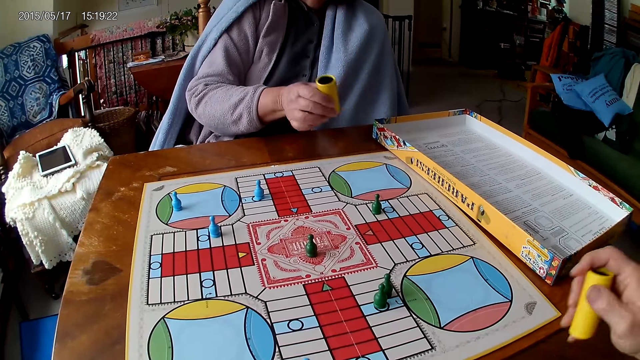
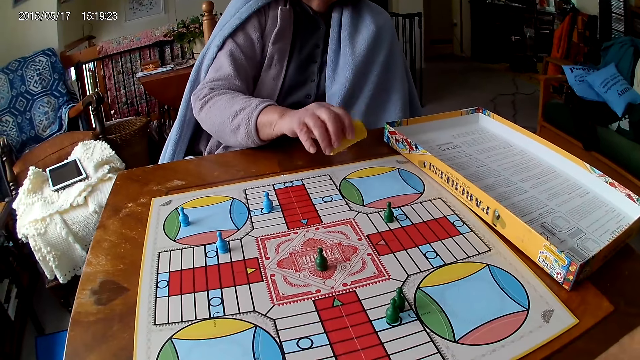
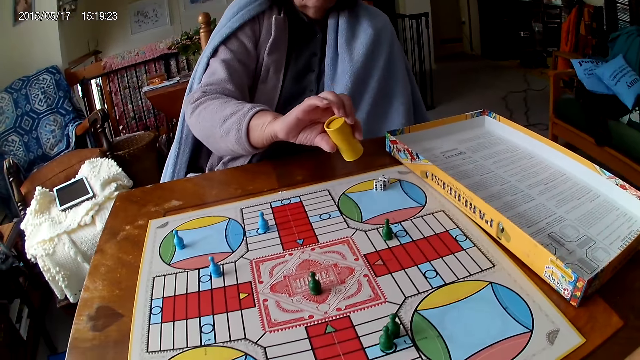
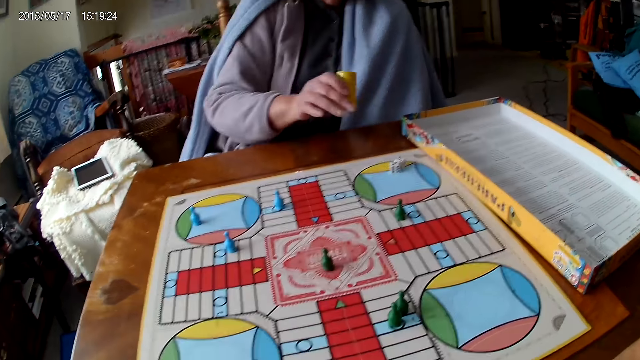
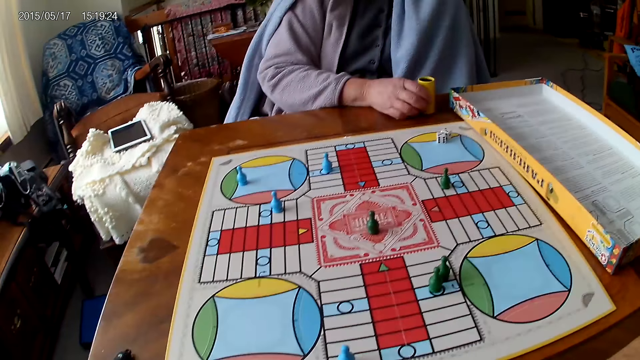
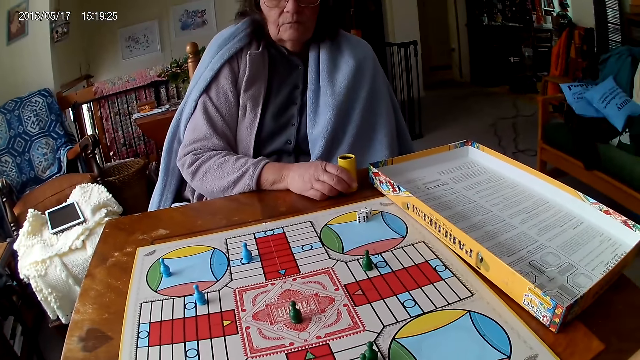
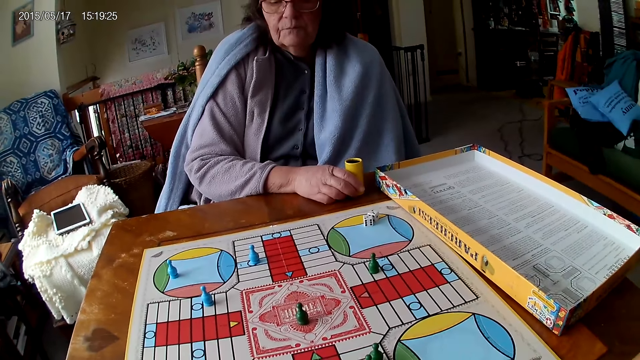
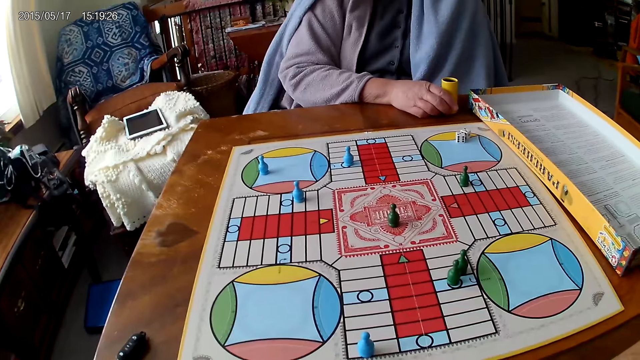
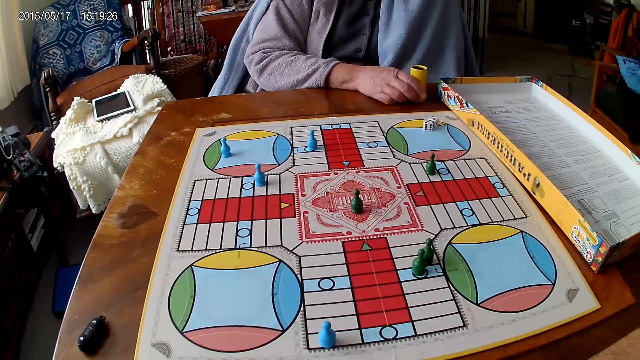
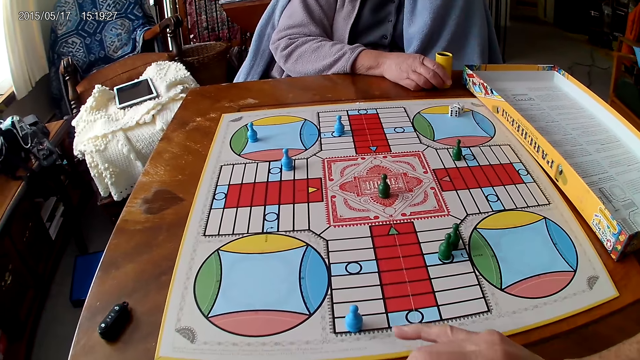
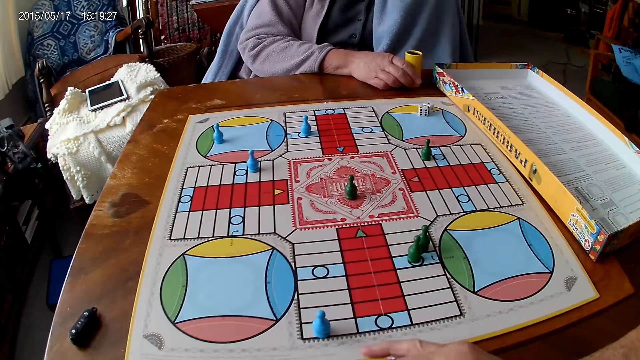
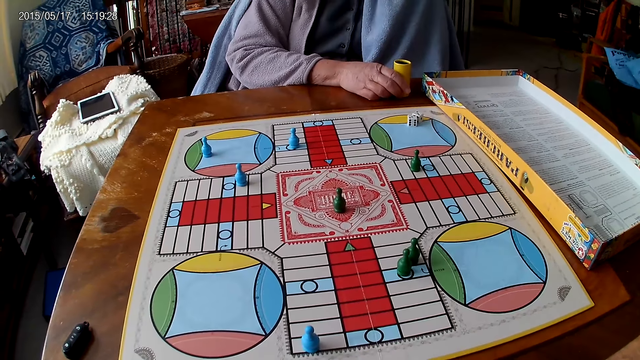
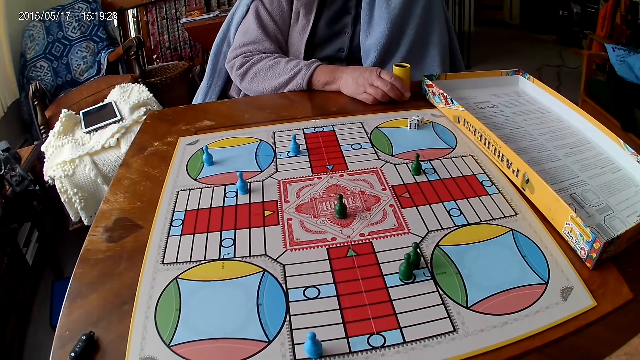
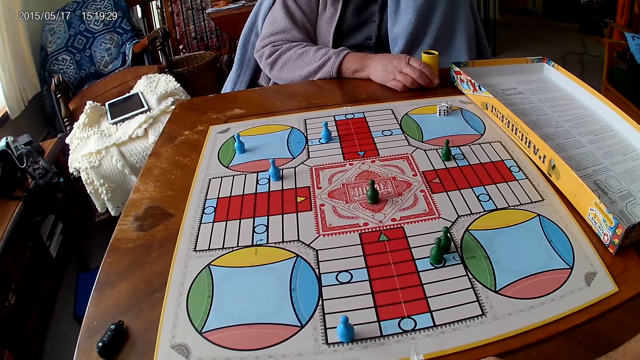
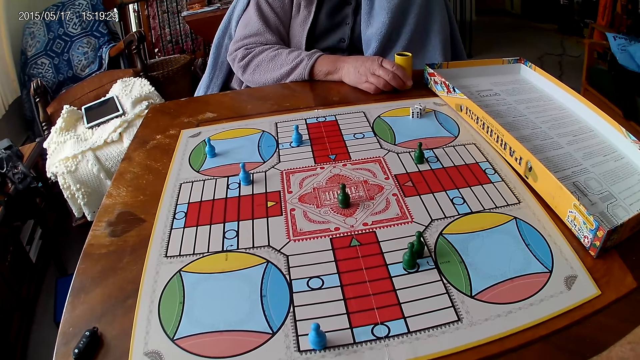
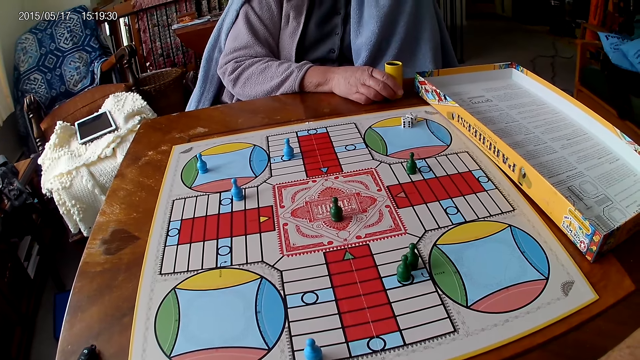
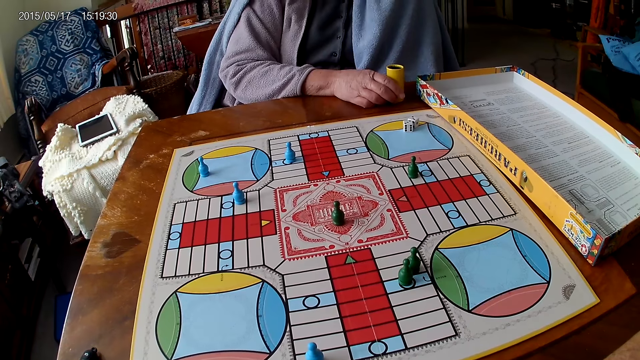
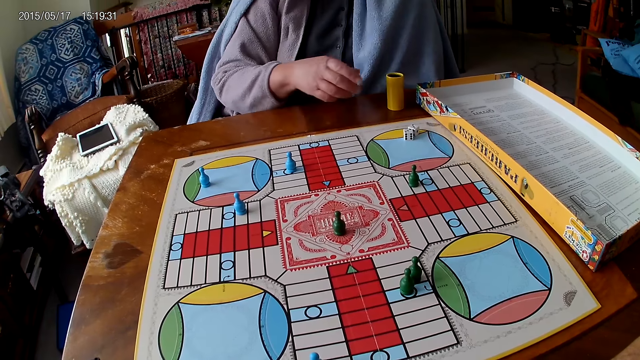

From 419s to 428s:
A woman shakes her container with her right hand. She spins the dice cup. She drops the dice in her container on the Ludo board. She drops her container on the Ludo board.

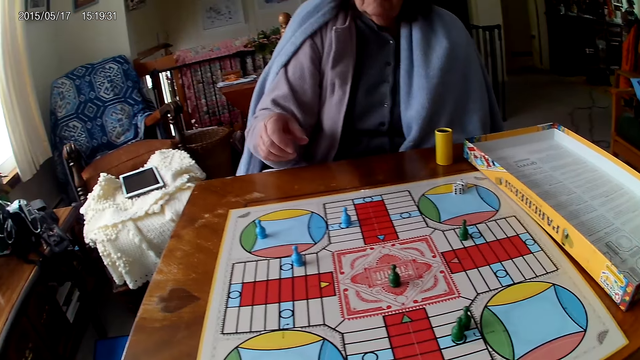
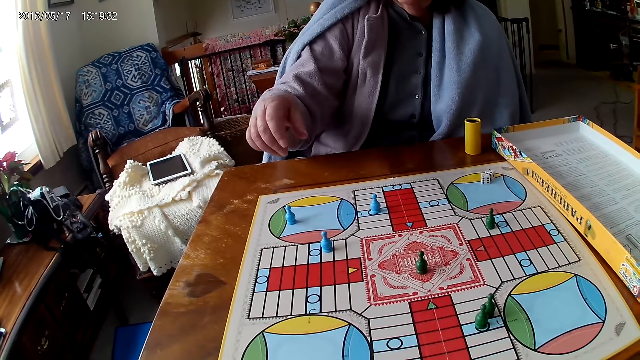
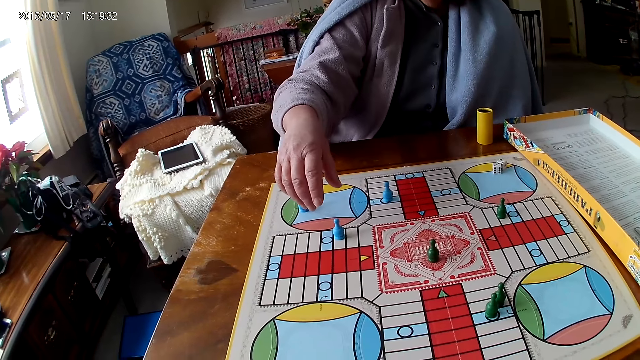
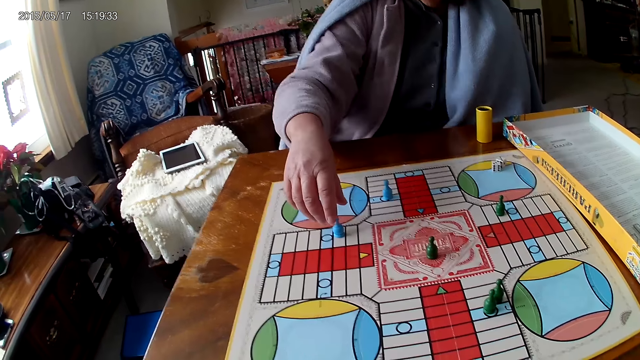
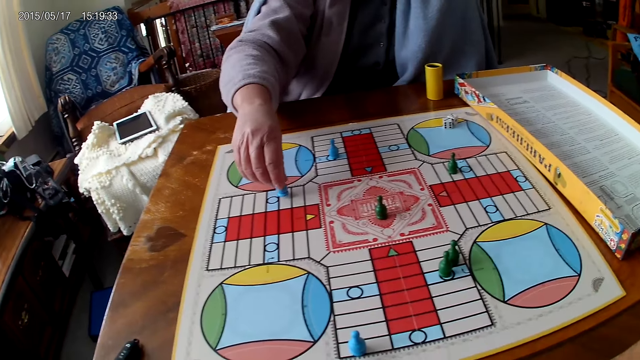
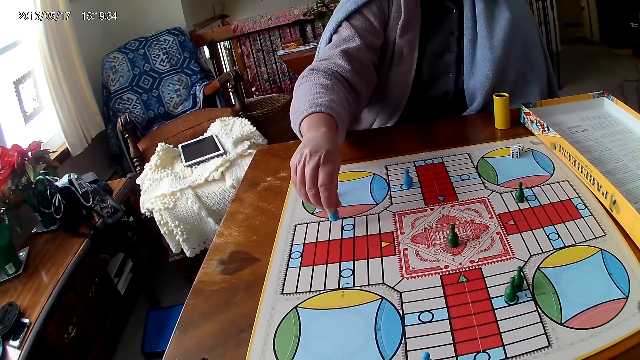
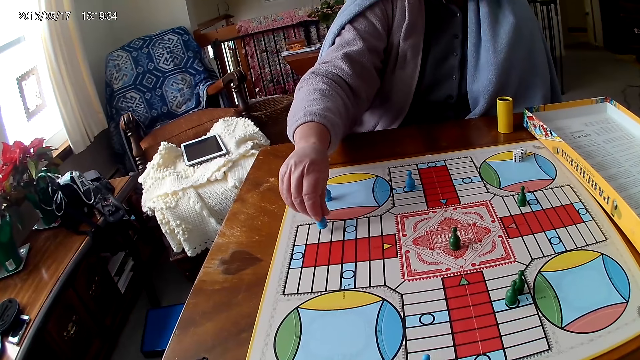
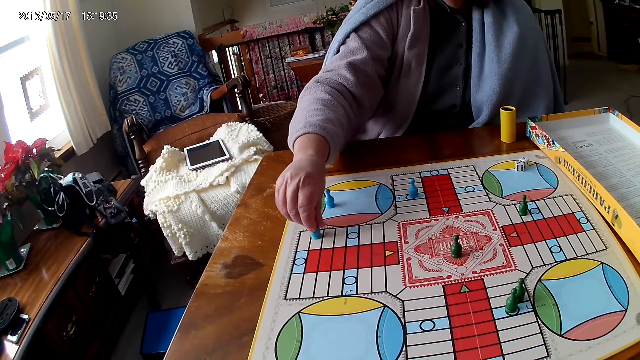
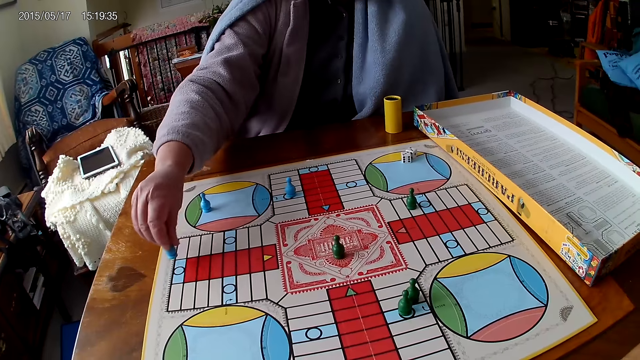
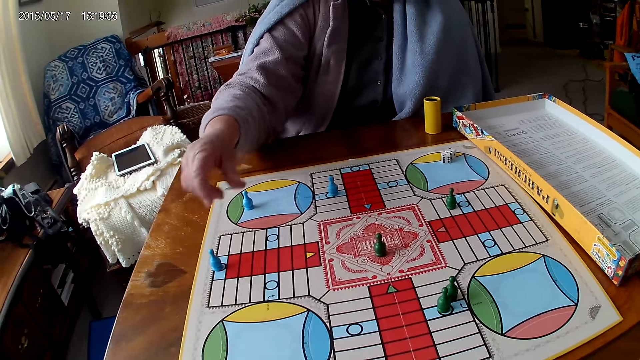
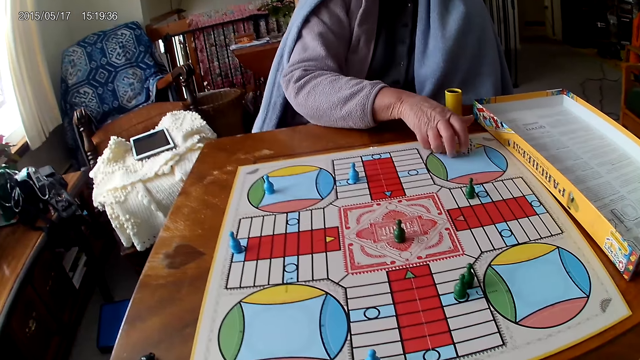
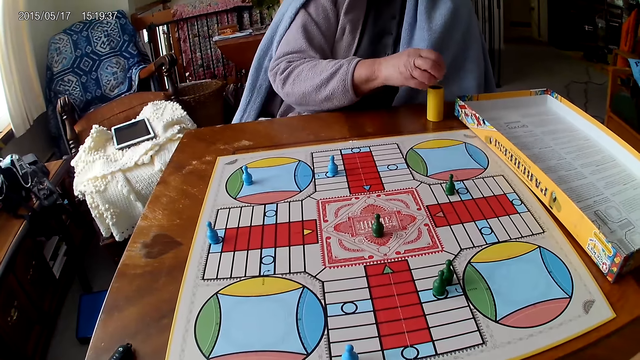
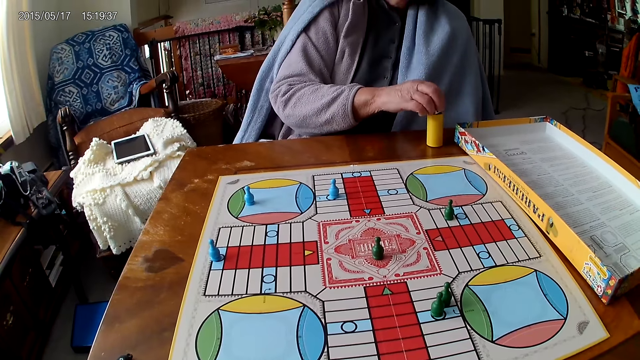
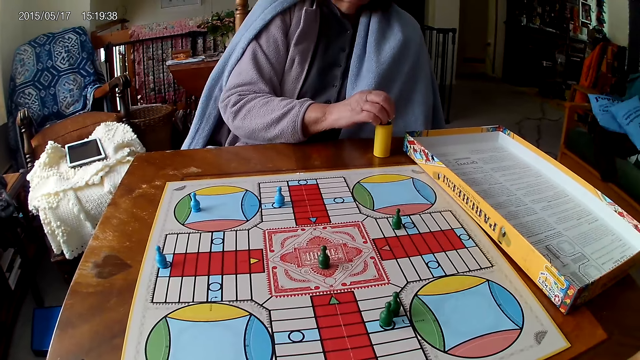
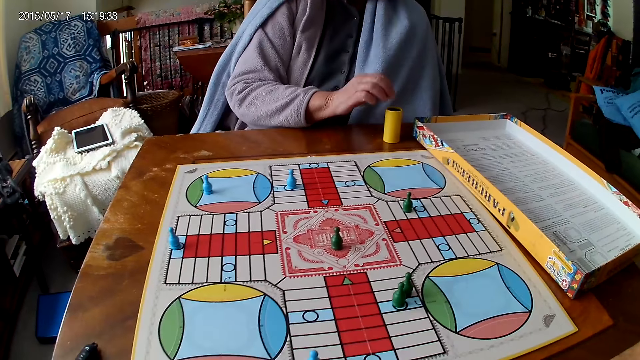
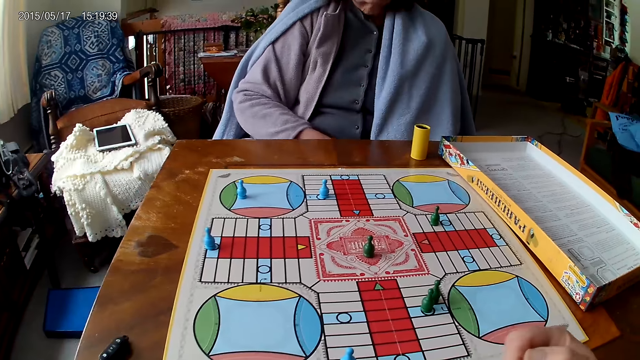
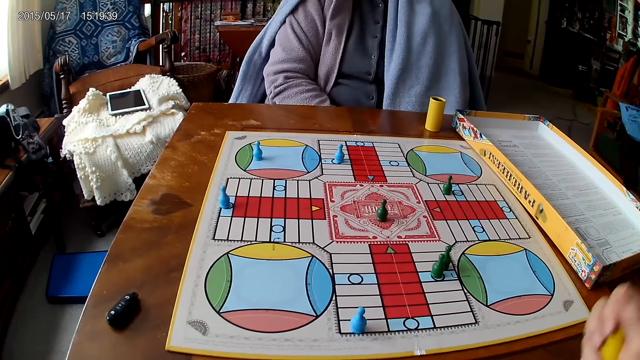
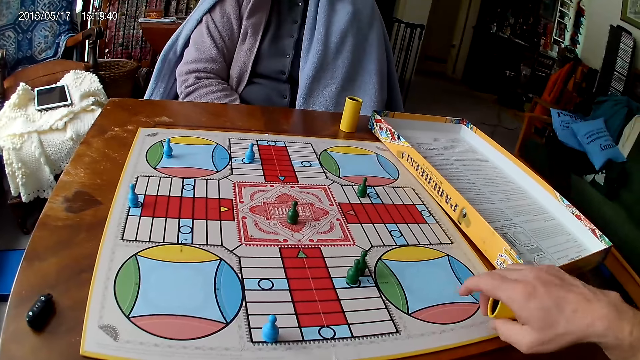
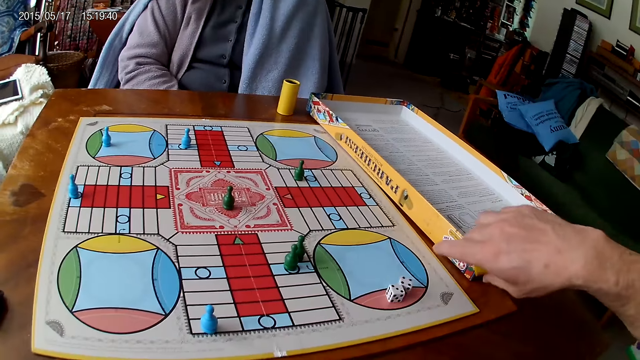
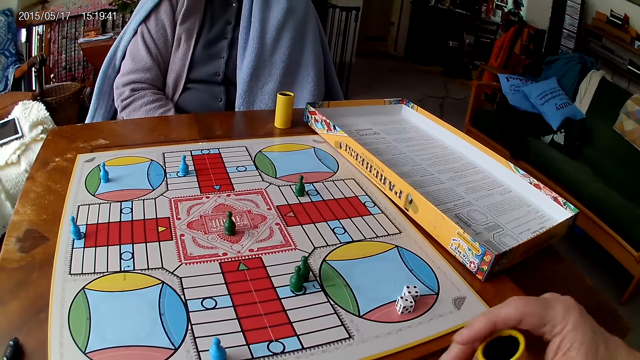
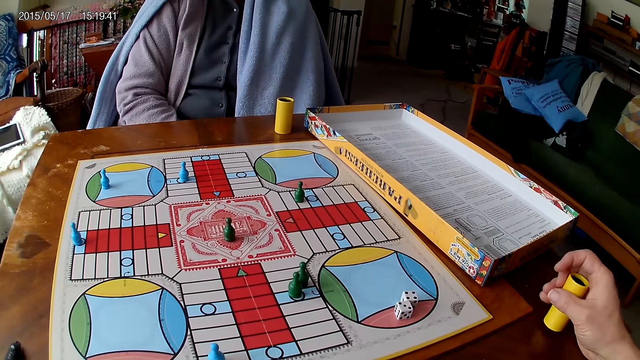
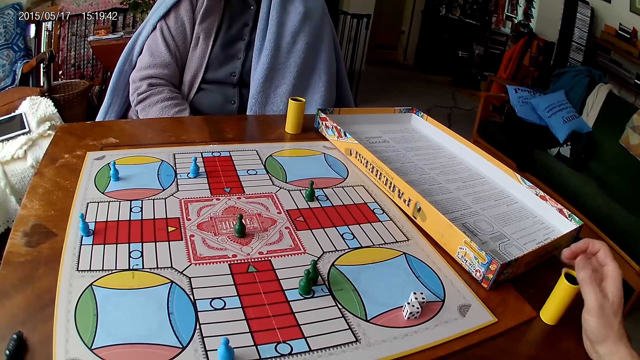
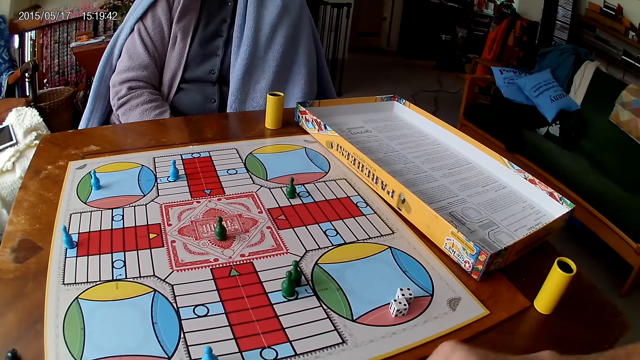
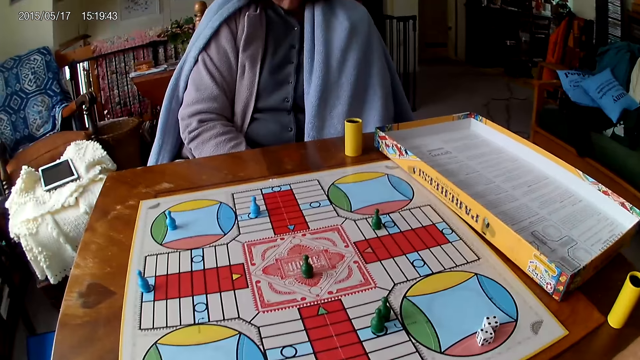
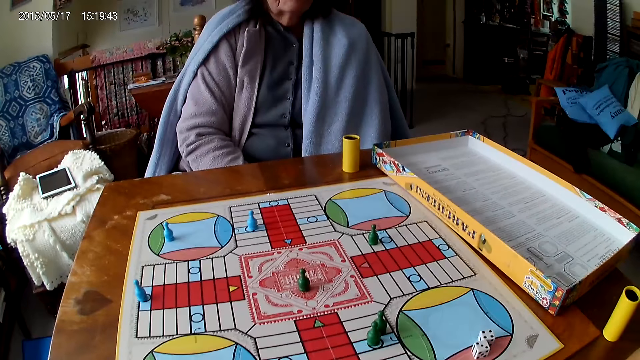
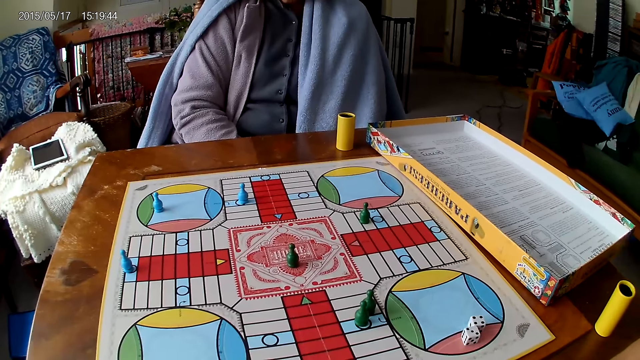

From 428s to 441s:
A woman moves a piece on the Ludo board with her right hand. She picks up the dice, and moves the dice. She picks her dice from the Ludo board with her right hand. She puts the dice in a dice cup, and drops the dice into her container. The camera wearer shakes his container with his right hand. He spins the dice. He drops the dice in his container on the table. He drops his container on the table with his right hand.
